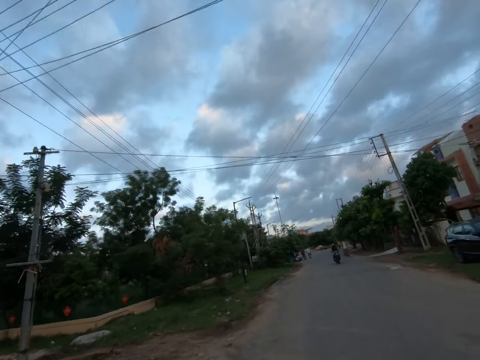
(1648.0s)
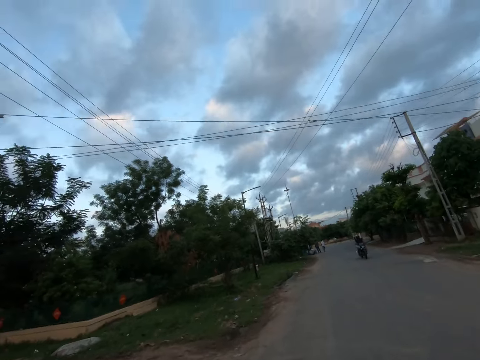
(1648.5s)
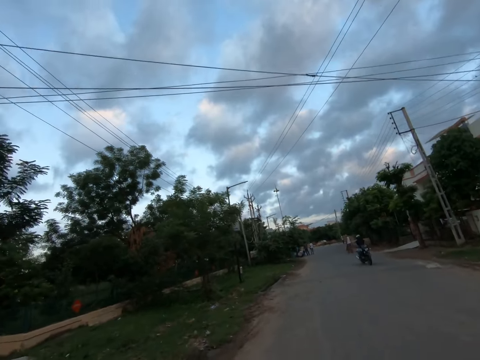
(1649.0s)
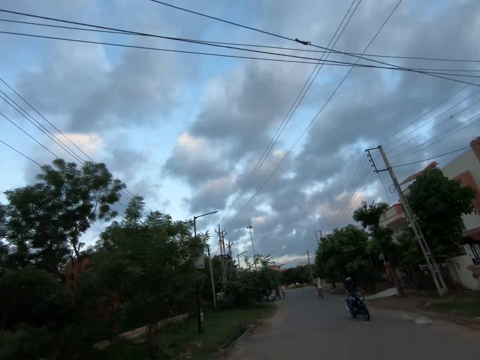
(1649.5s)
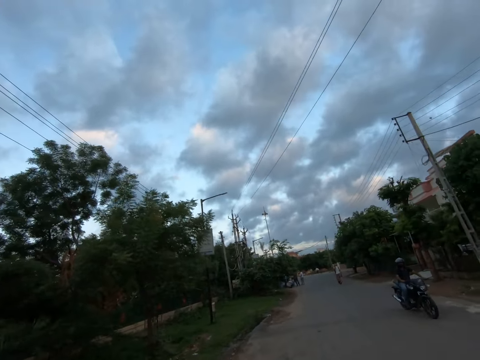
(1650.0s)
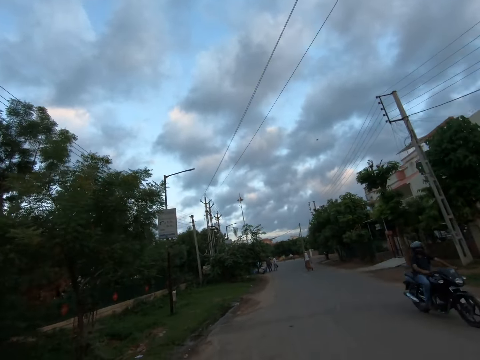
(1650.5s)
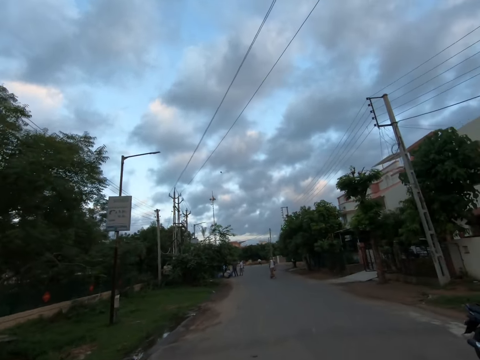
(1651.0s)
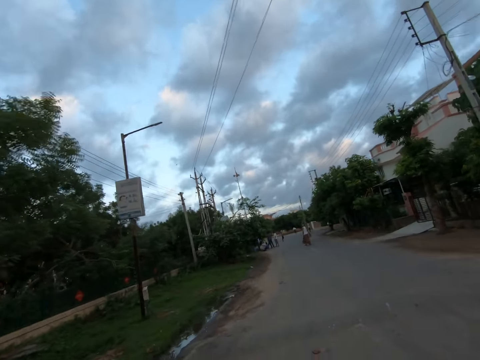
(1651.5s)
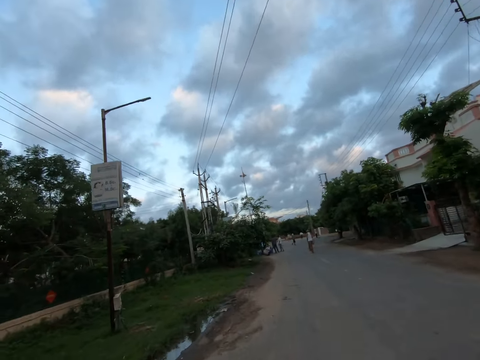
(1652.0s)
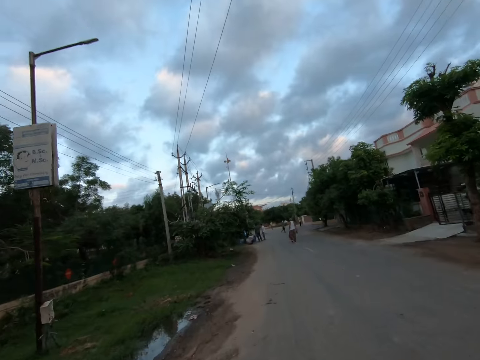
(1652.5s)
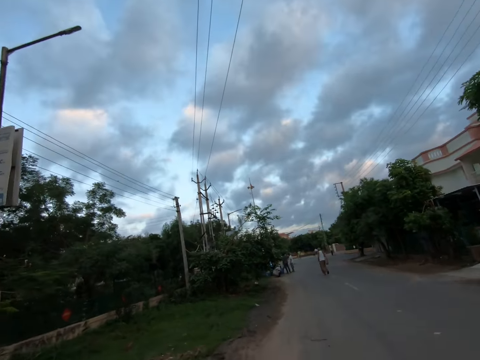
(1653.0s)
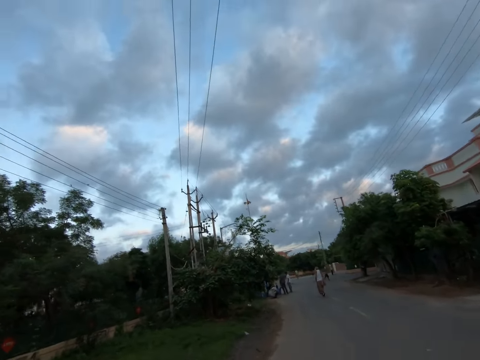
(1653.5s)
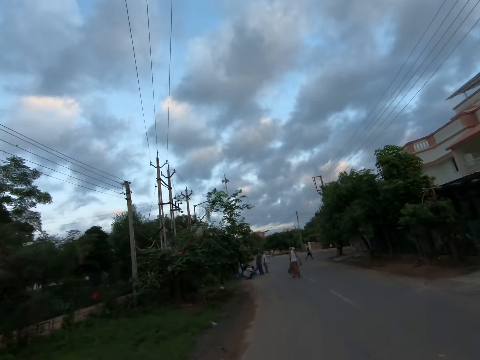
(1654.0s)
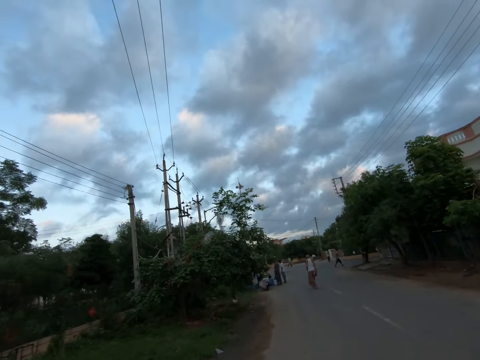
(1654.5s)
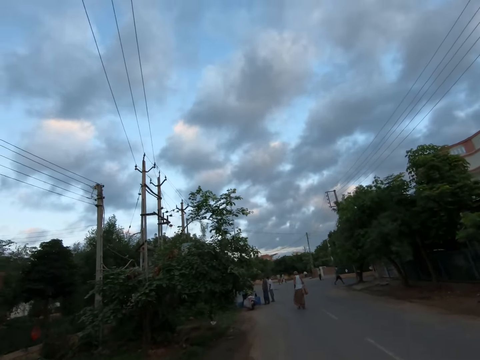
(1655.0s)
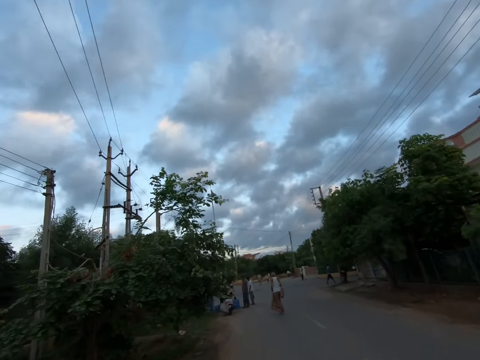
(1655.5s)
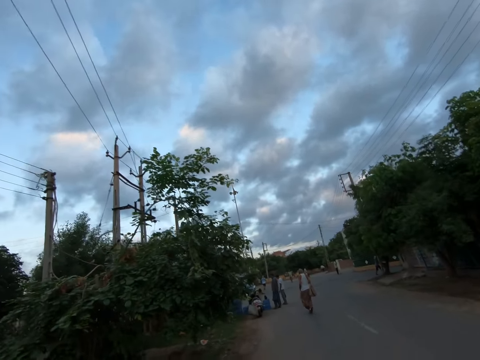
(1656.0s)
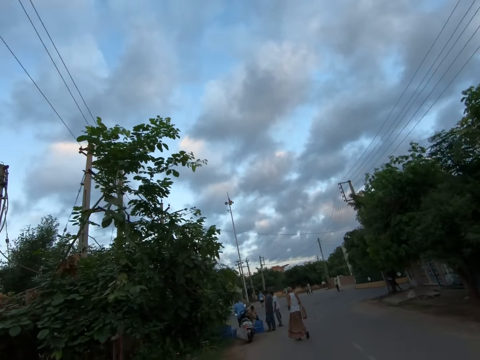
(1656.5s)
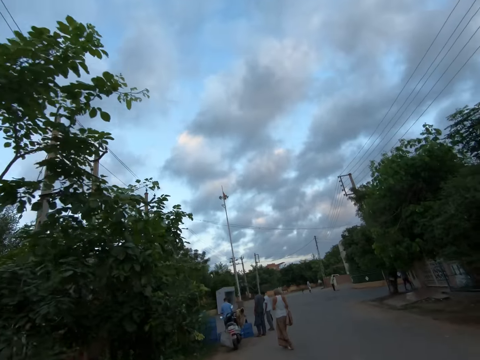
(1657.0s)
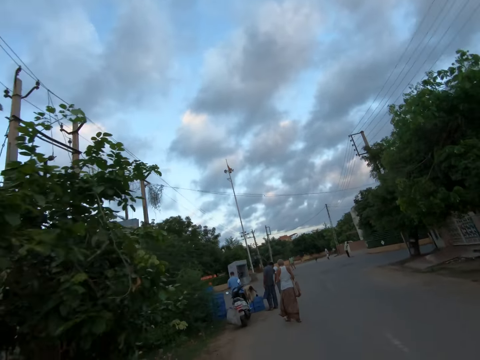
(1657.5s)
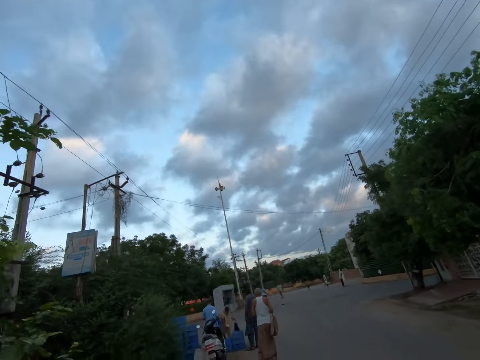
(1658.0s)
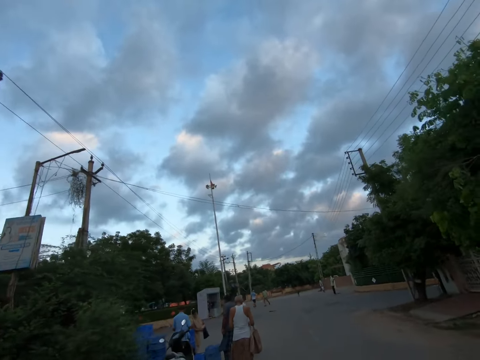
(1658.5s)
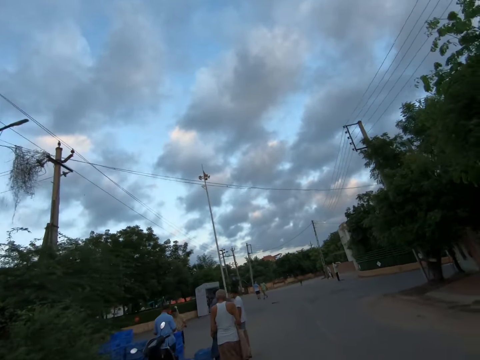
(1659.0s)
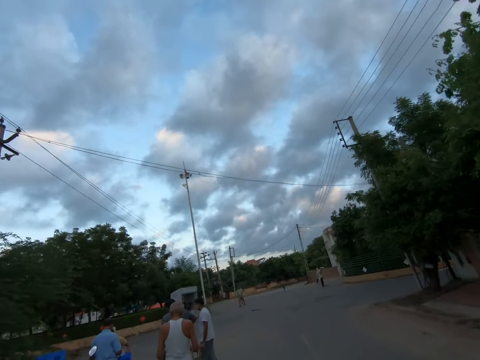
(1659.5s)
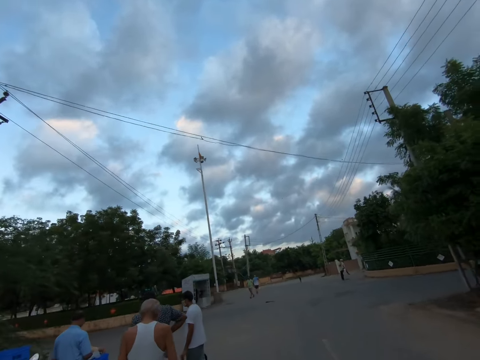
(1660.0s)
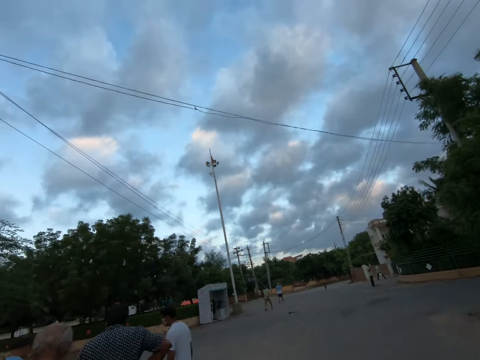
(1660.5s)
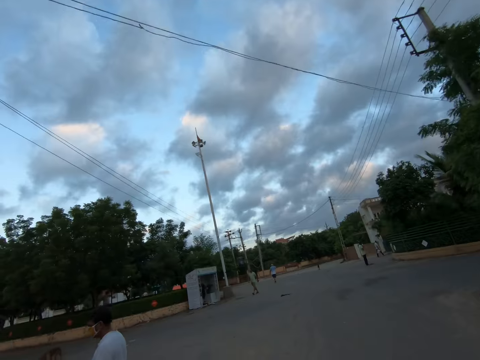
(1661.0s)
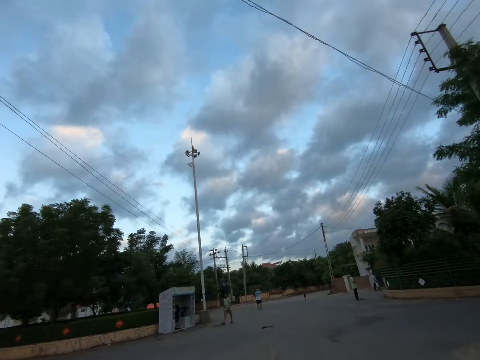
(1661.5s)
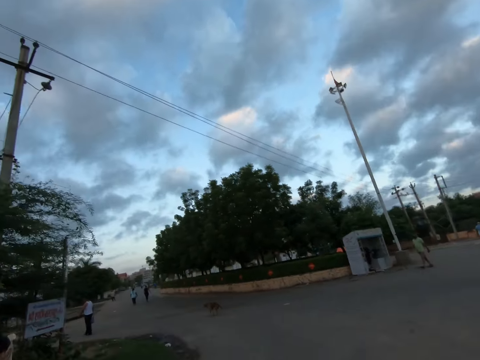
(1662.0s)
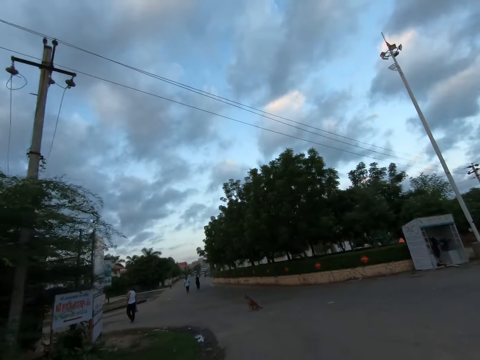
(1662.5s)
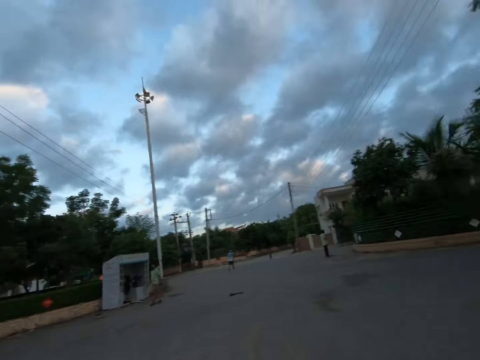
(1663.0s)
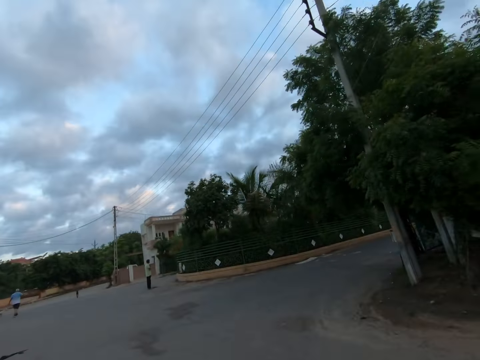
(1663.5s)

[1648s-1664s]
A man rides past the camera wearer. Another man walks in front of the camera wearer.

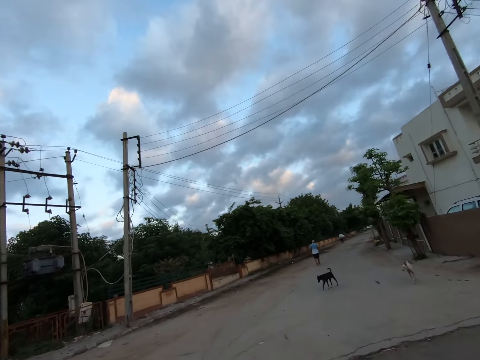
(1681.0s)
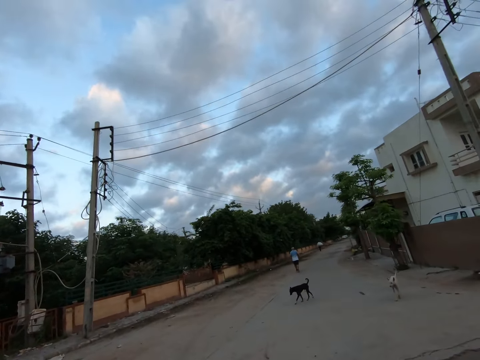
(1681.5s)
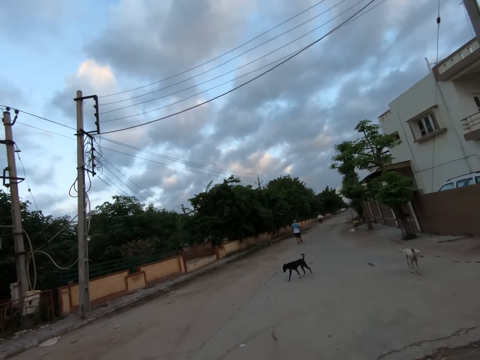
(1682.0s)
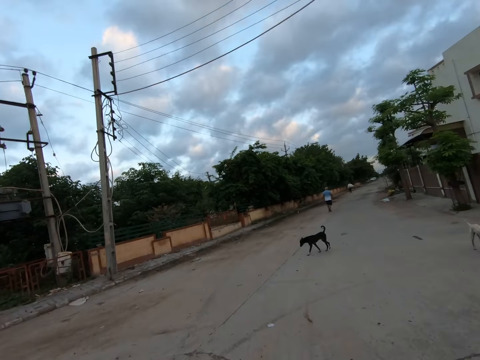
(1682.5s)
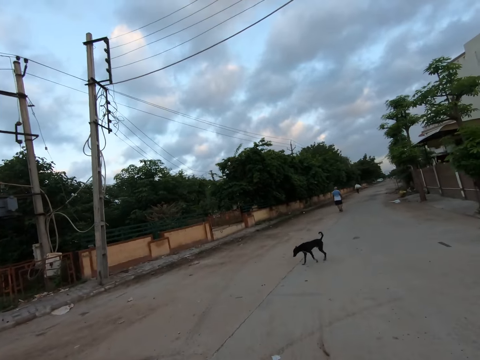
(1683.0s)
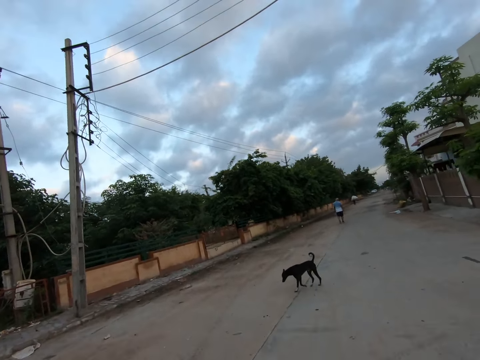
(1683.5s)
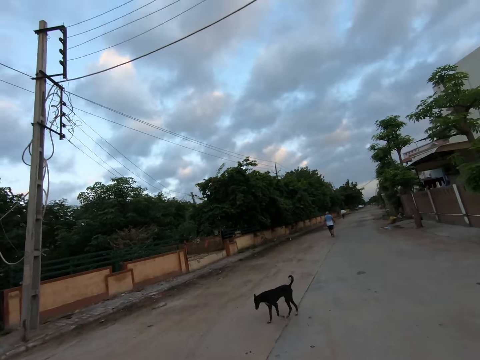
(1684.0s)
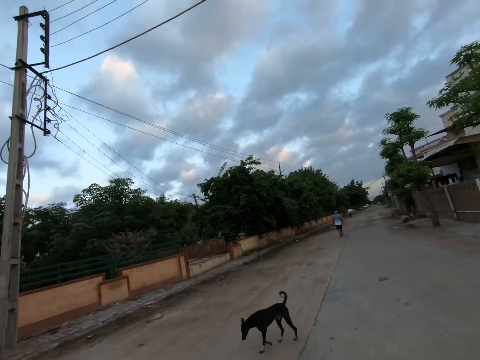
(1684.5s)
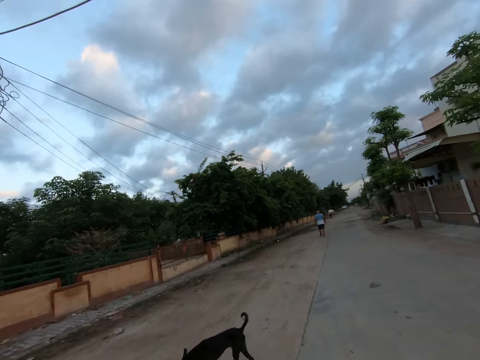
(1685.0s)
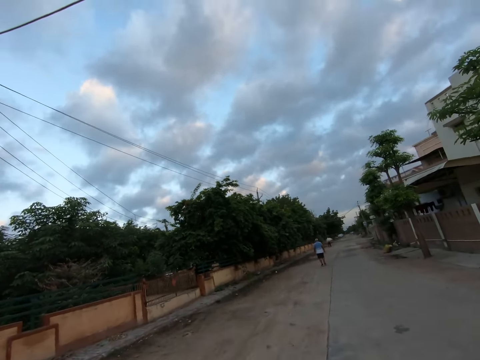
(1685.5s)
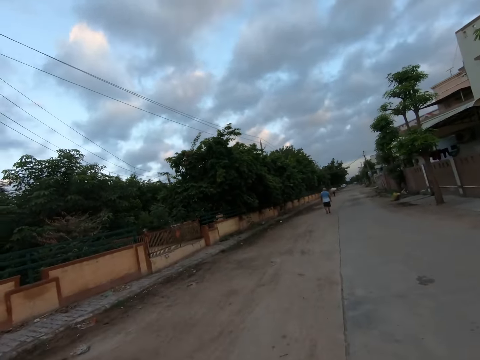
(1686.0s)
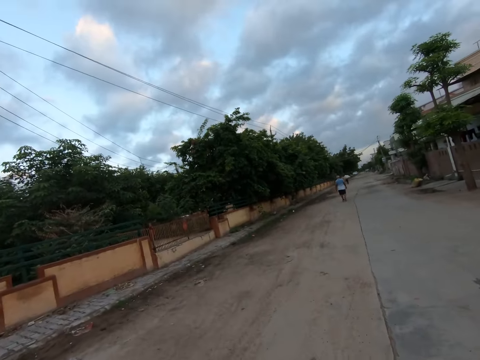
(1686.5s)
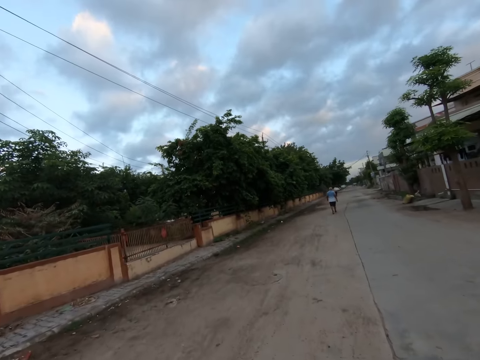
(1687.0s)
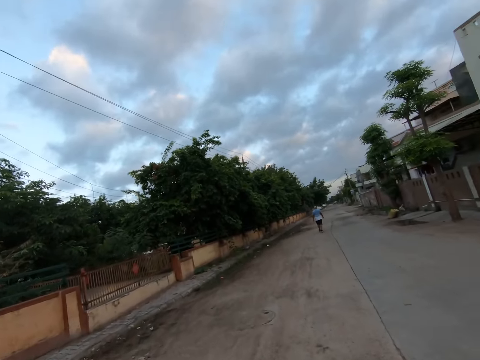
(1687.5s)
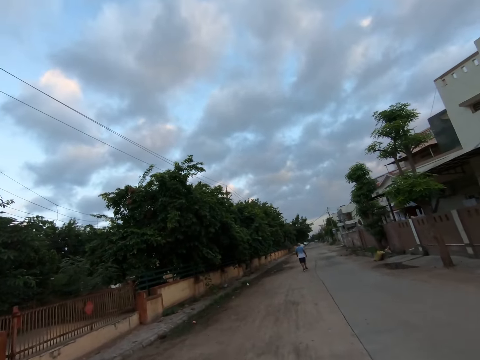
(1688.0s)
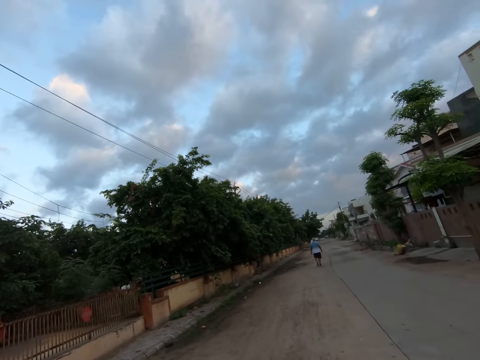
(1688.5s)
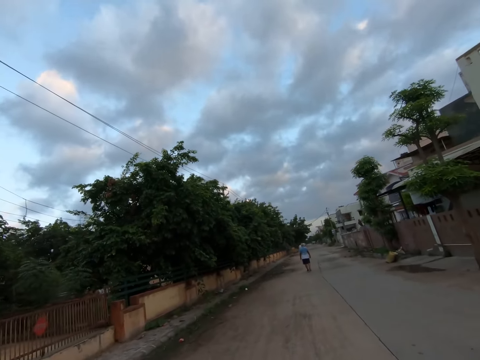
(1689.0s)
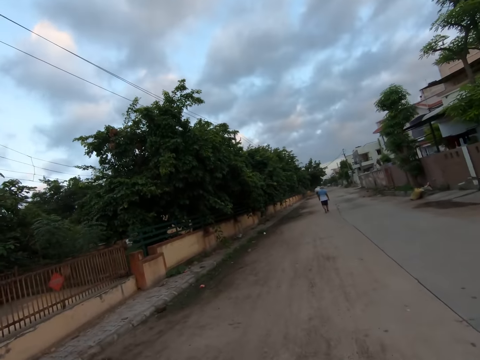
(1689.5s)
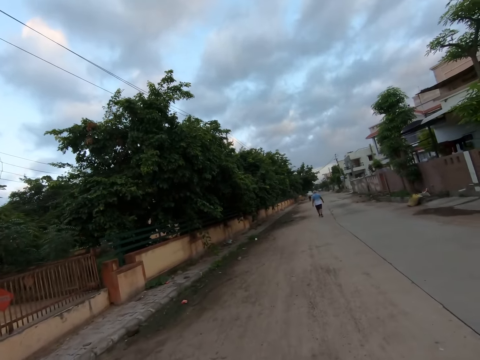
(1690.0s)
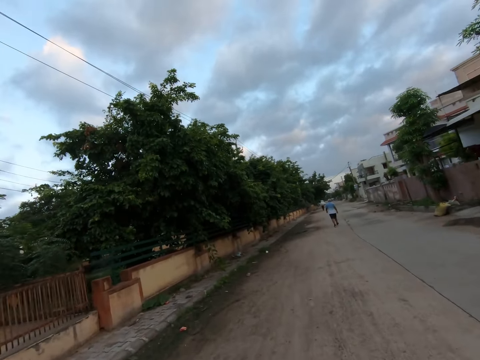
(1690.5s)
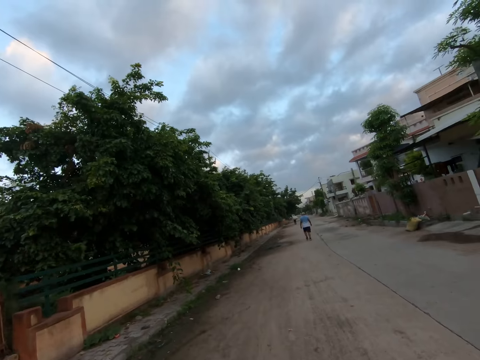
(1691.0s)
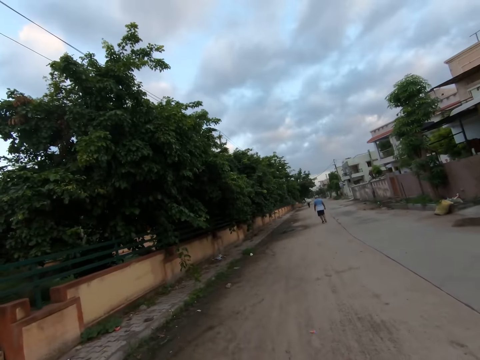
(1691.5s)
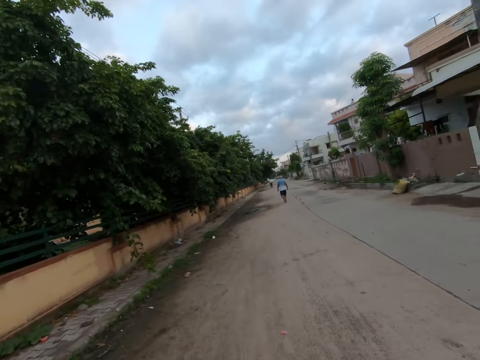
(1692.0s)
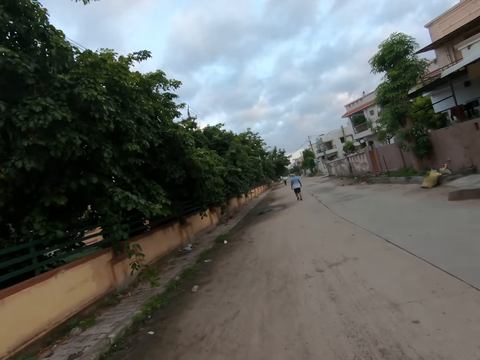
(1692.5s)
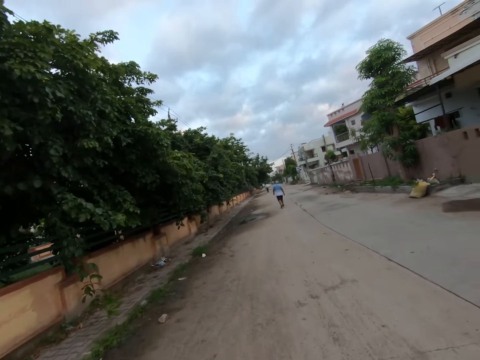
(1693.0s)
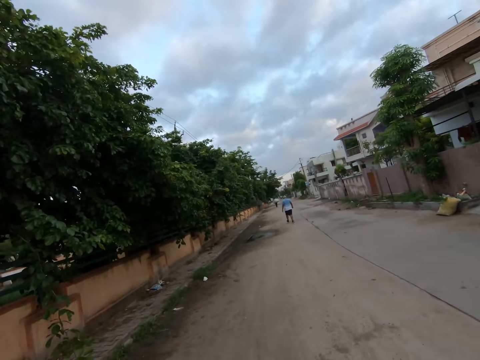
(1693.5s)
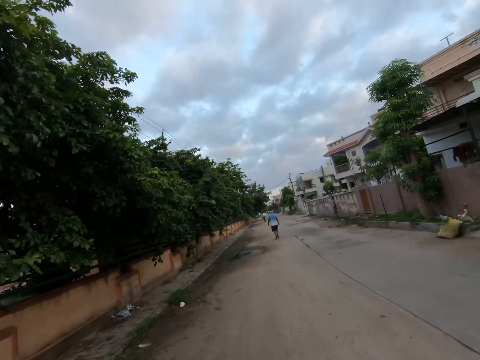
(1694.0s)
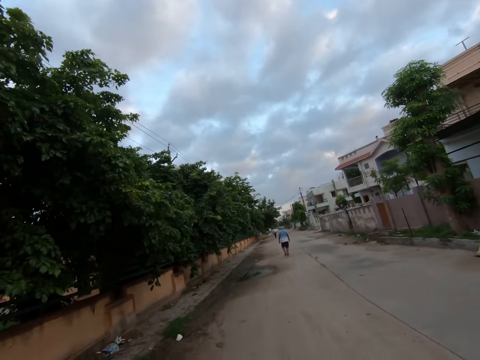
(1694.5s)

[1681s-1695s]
The camera wearer crosses the road. A white dog walks past the camera wearer. A black dog walks past the camera wearer. The camera wearer walks on the road. A man walks in front of the camera wearer.
